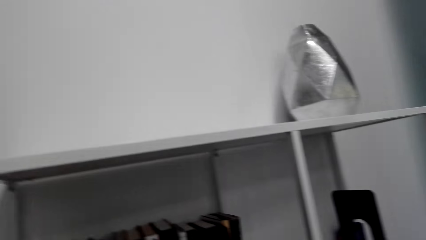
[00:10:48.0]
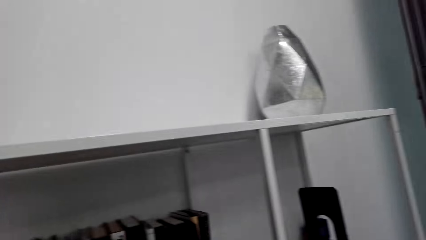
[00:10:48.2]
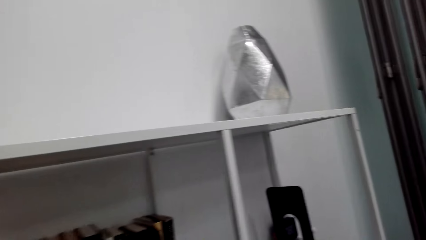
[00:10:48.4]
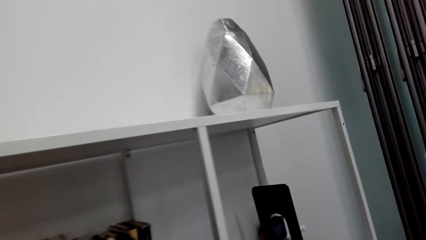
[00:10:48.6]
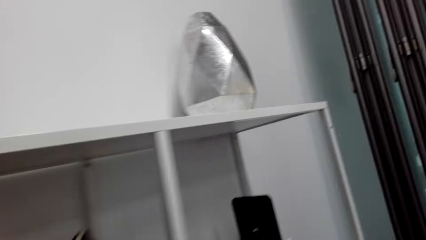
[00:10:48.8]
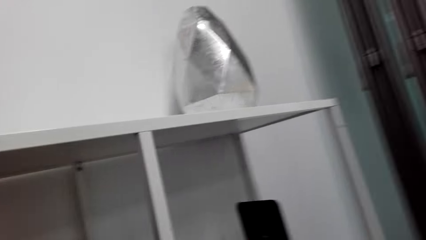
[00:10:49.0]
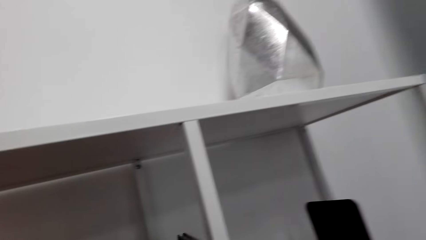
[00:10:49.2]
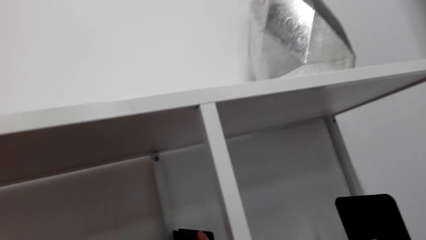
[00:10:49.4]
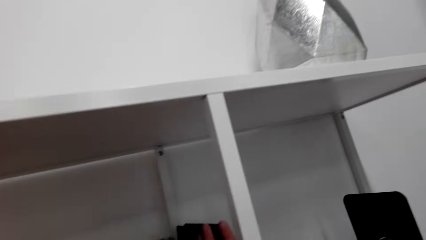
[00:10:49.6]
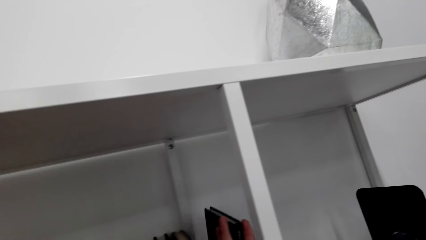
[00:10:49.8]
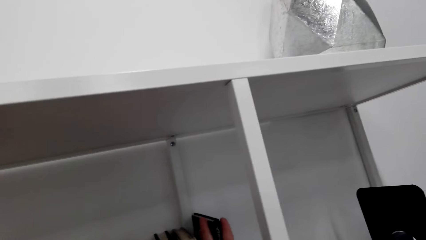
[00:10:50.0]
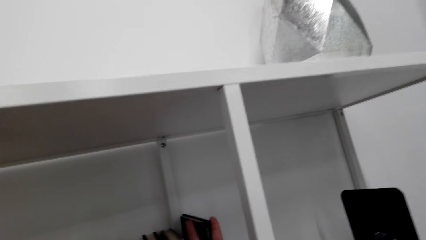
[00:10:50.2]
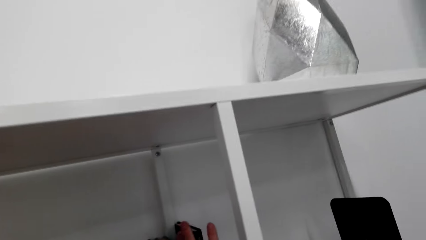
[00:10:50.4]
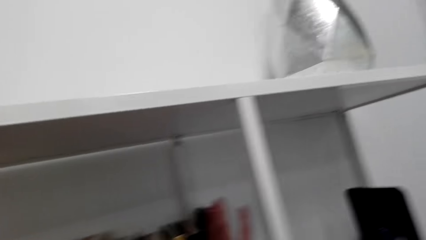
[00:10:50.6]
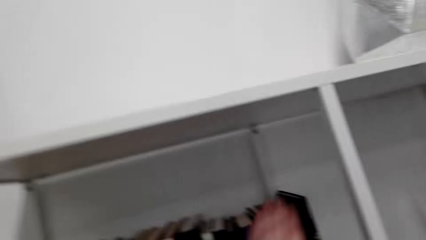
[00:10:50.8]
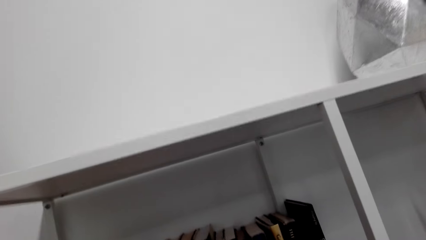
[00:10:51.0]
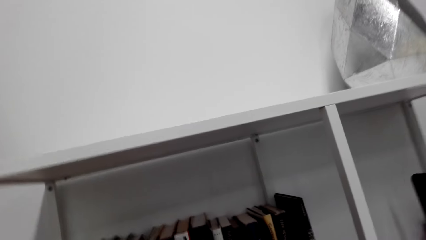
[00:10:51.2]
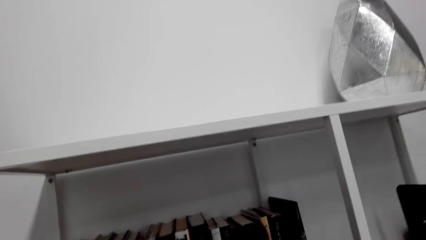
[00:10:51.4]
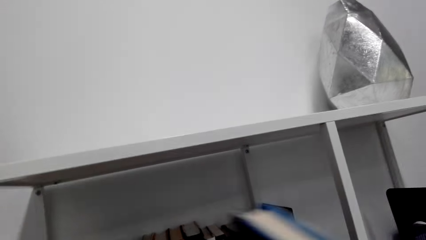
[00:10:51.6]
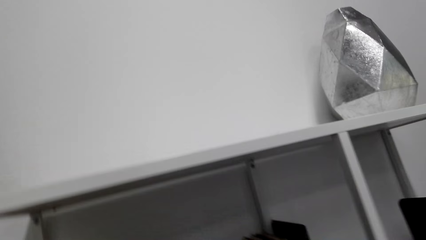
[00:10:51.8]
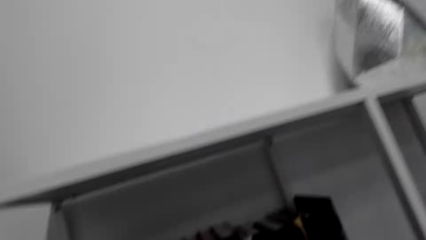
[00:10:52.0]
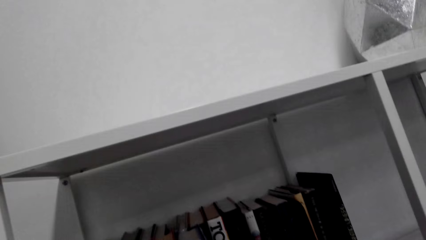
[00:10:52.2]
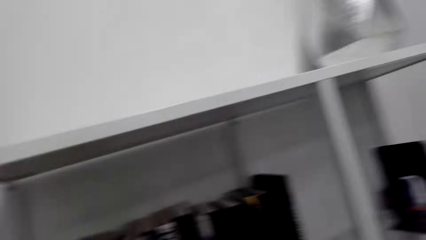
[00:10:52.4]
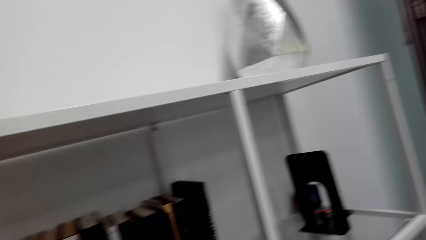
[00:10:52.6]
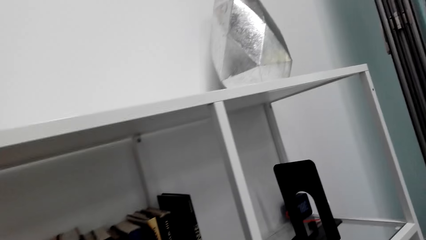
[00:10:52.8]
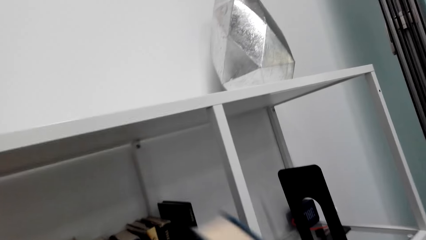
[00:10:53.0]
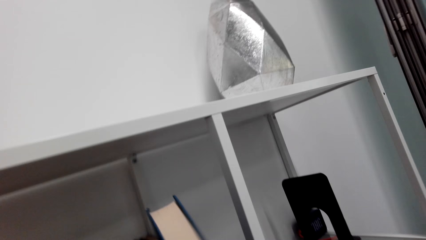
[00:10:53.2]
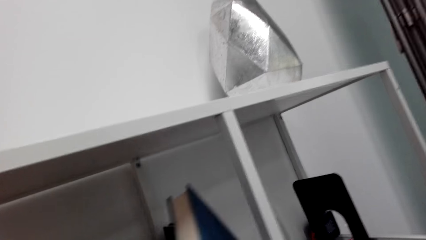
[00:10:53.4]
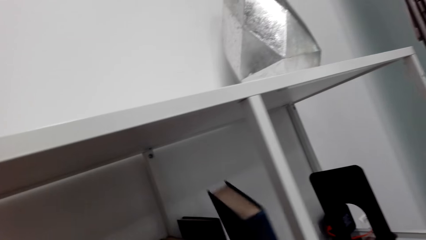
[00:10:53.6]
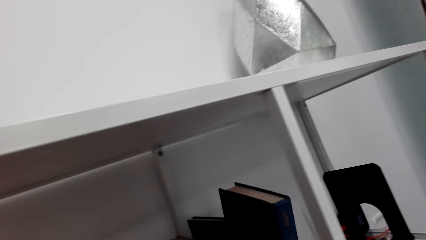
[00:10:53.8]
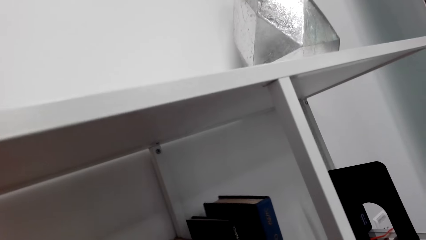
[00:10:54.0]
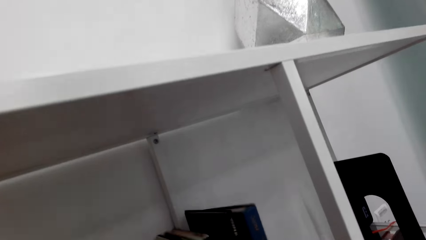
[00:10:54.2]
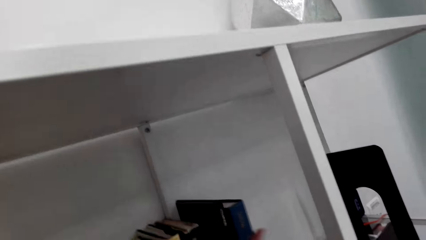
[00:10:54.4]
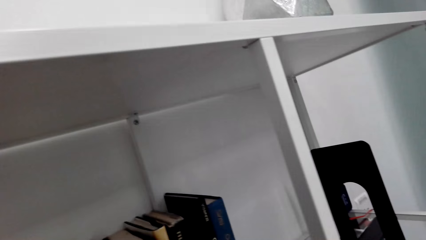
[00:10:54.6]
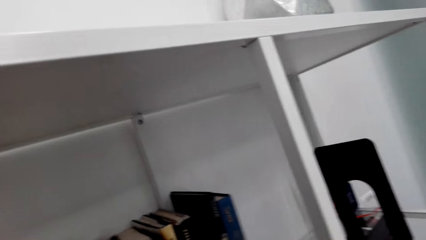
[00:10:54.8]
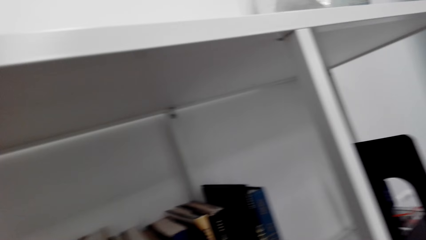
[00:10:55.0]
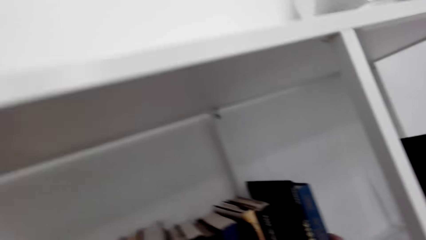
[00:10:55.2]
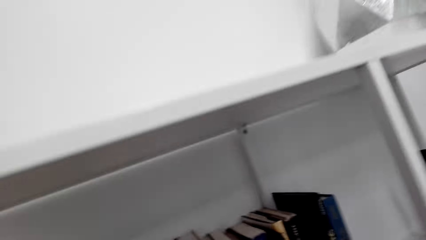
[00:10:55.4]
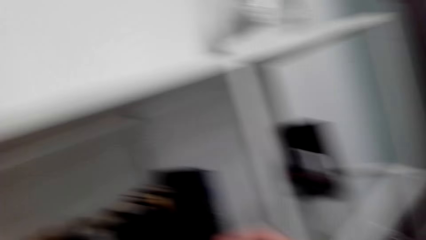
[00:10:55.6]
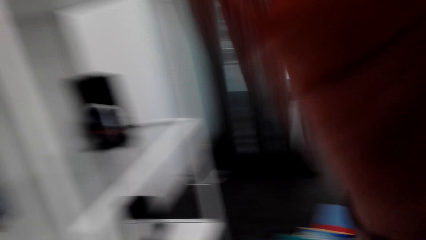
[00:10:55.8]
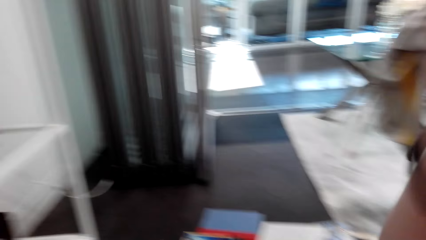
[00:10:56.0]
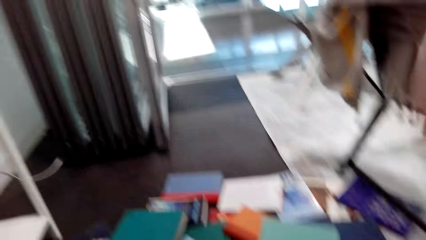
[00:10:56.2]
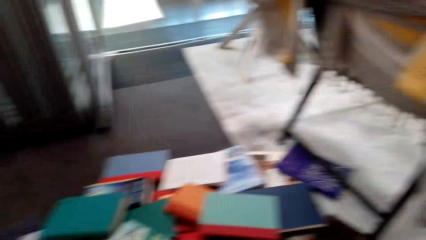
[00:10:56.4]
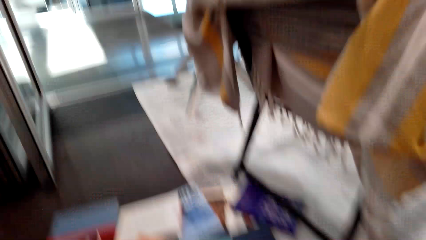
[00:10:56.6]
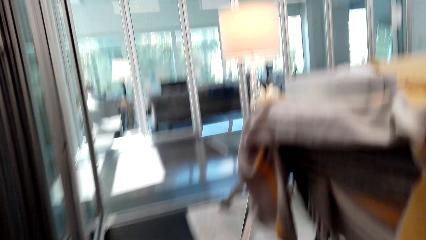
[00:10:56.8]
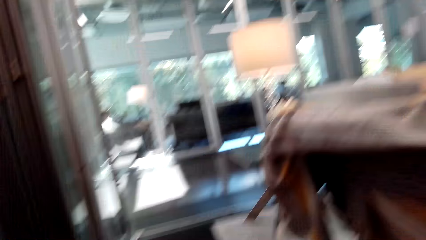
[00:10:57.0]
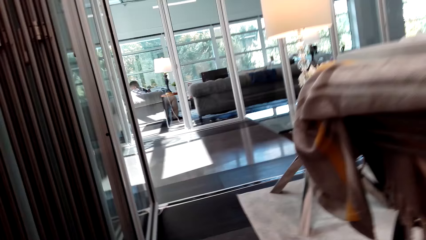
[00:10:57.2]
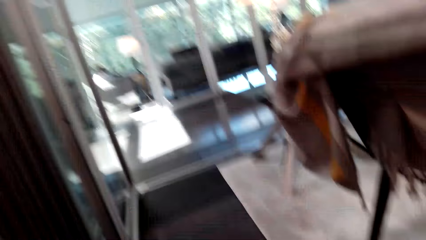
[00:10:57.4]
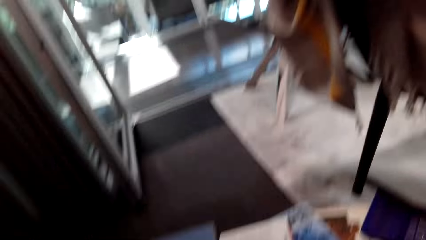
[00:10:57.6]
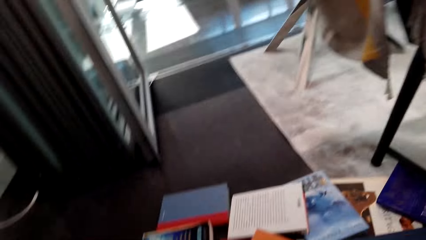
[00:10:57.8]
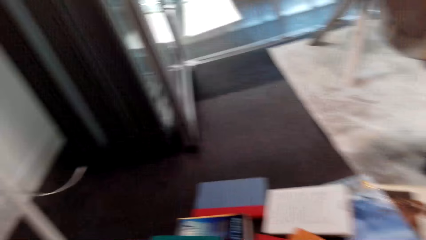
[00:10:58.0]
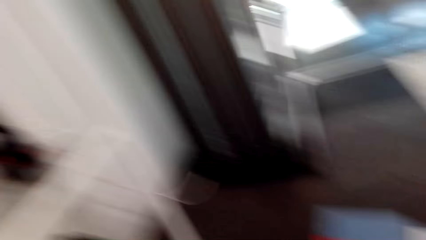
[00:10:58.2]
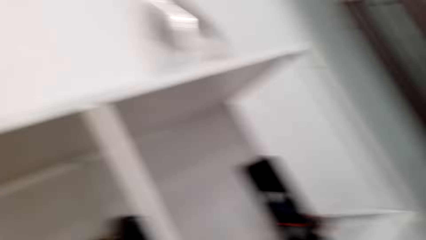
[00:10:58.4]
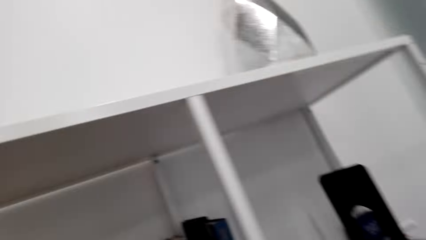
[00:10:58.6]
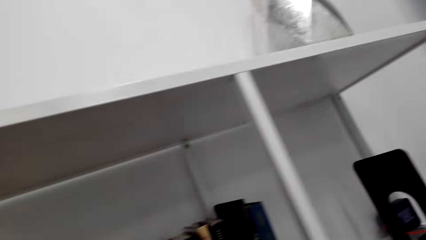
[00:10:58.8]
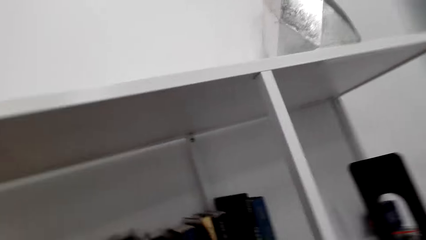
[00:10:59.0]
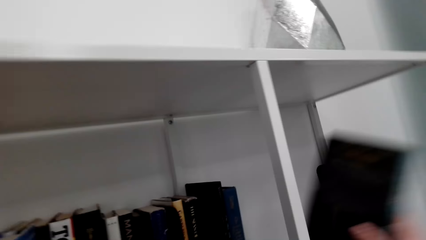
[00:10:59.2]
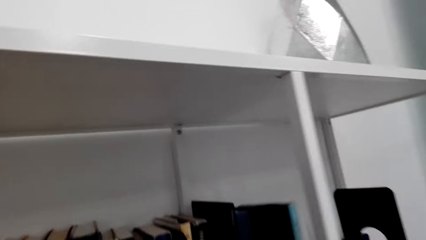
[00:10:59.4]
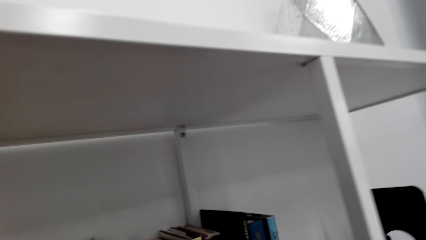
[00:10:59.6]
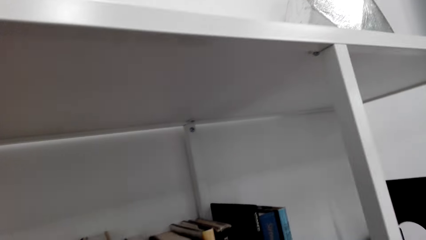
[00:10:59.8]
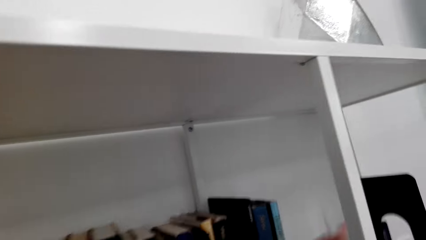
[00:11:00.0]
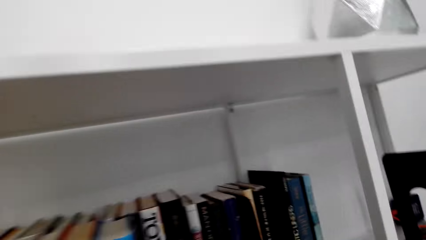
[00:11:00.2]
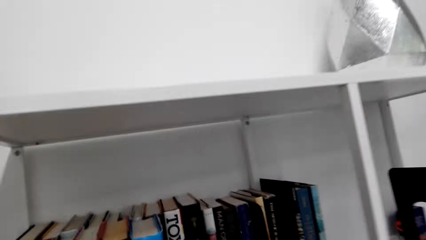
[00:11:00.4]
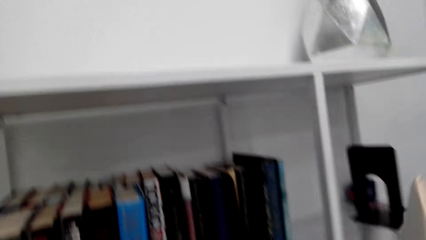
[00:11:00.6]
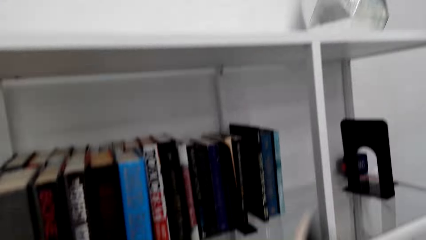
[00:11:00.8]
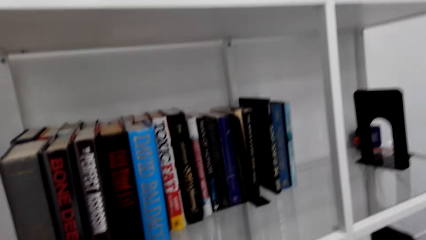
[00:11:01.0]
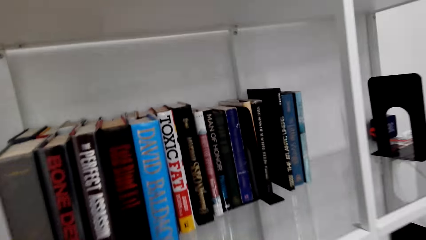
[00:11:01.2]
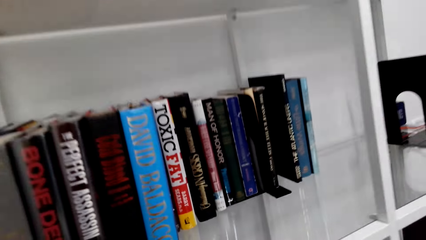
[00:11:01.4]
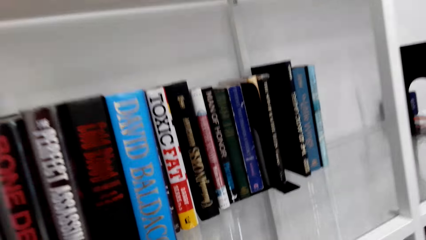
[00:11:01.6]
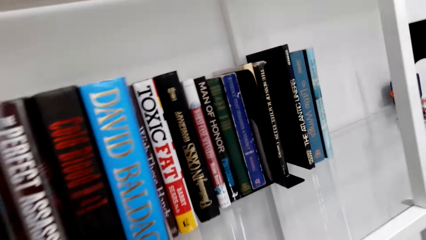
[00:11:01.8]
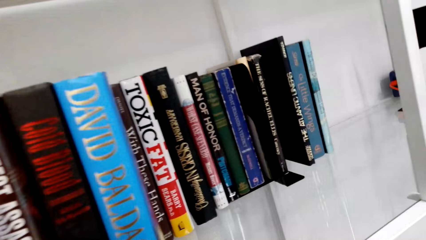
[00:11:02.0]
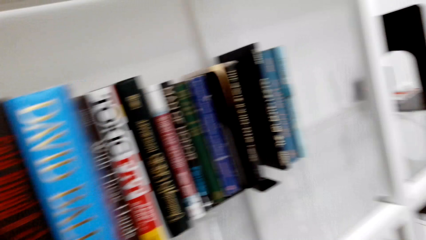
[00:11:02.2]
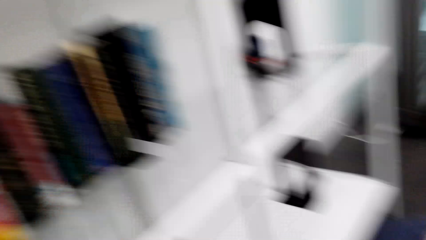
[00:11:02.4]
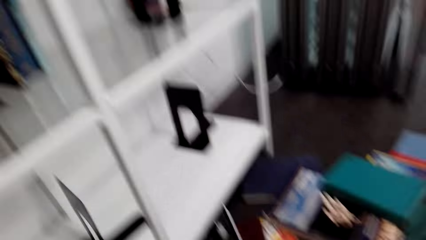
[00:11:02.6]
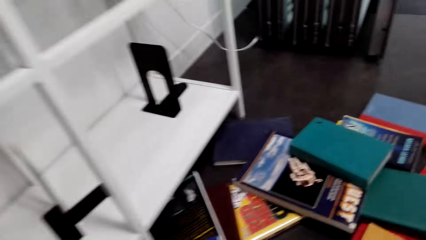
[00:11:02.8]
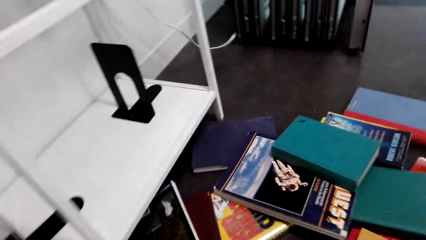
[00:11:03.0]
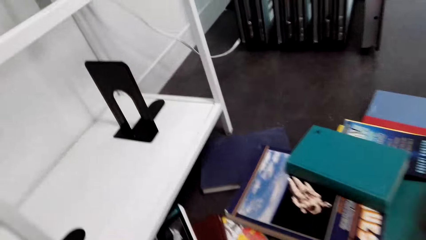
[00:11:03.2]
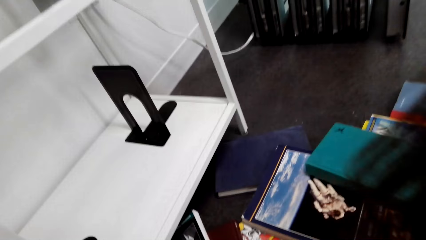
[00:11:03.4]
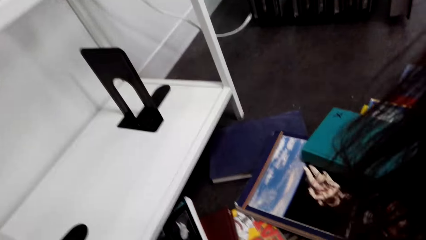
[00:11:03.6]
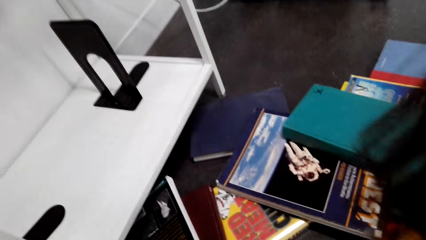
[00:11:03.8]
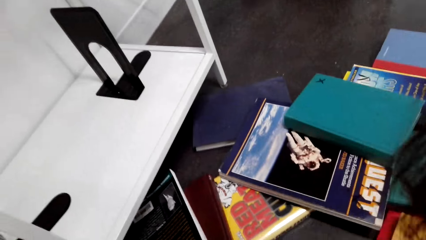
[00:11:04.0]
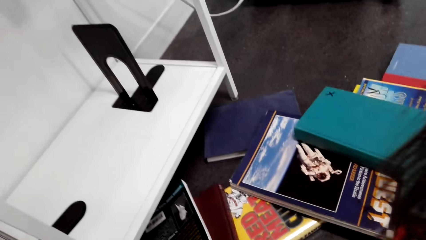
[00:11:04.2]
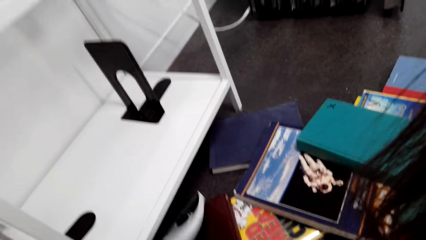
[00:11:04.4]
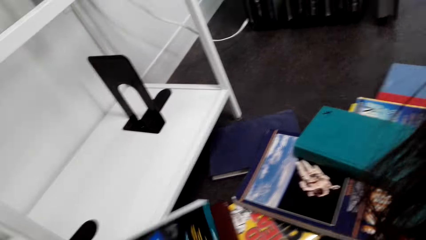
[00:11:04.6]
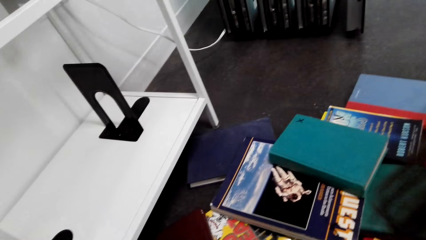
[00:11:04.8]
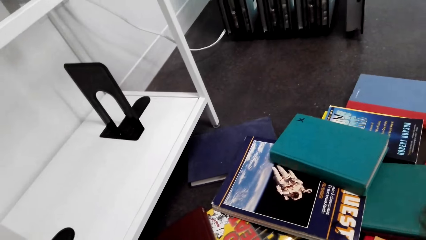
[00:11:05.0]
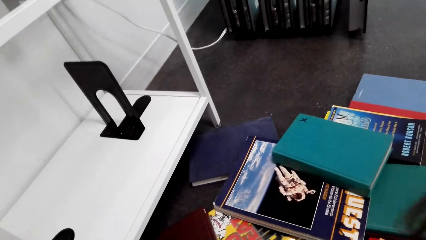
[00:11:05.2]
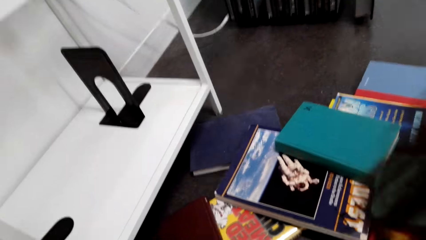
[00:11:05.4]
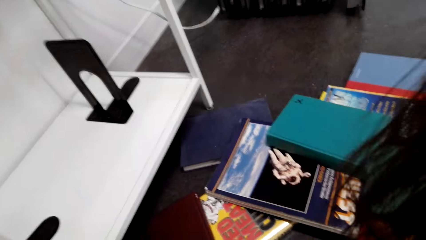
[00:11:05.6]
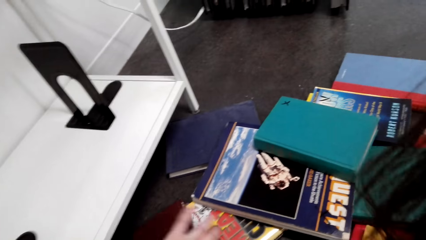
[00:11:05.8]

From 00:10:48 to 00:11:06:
The camera wearer arranges books on a shelf. They place the books in the shelf. They look around a room. They walk in the room. They pick up books from the floor. They place the books in the shelf. They arrange books on the shelf. They look at the shelf. They pick up books from the floor. They walk in the room.
